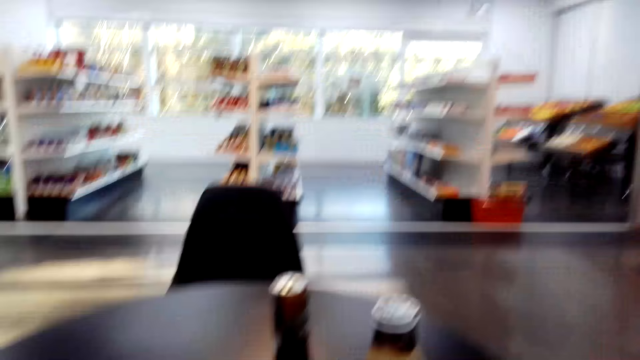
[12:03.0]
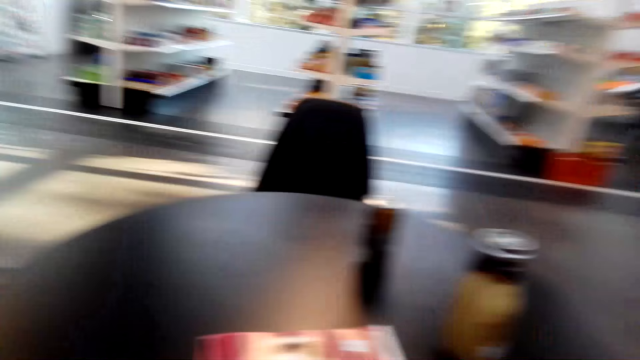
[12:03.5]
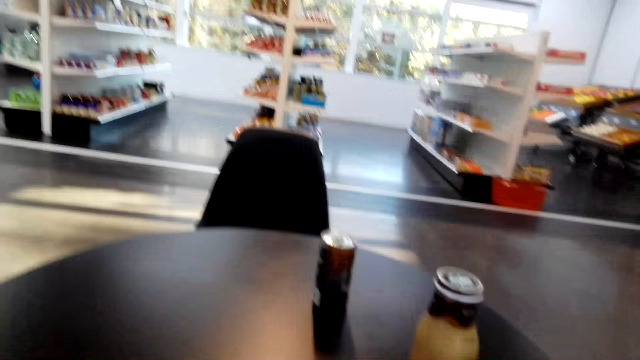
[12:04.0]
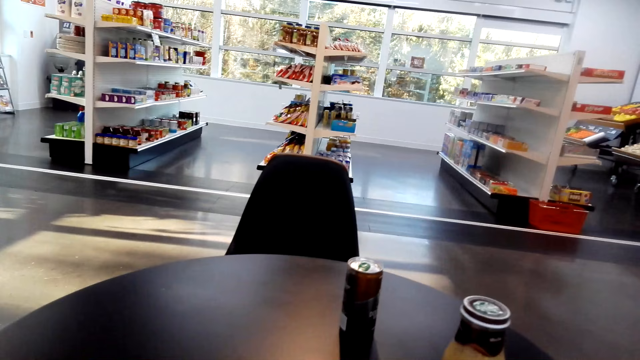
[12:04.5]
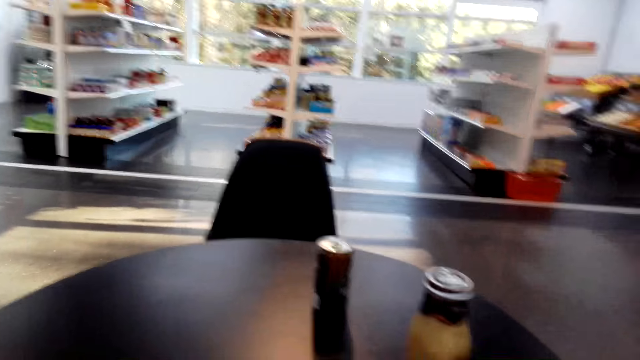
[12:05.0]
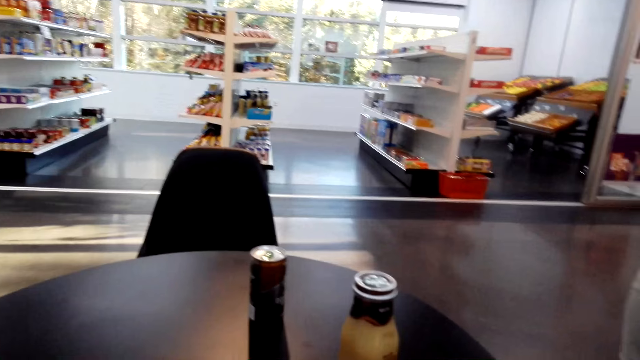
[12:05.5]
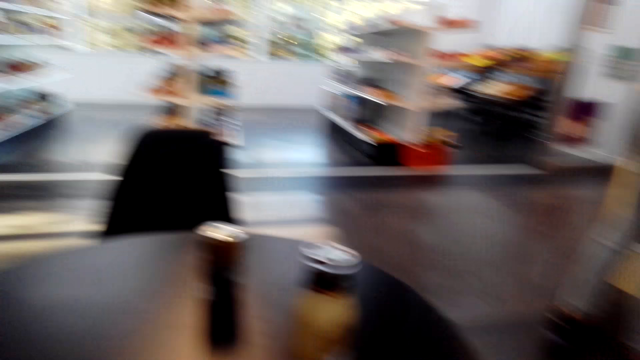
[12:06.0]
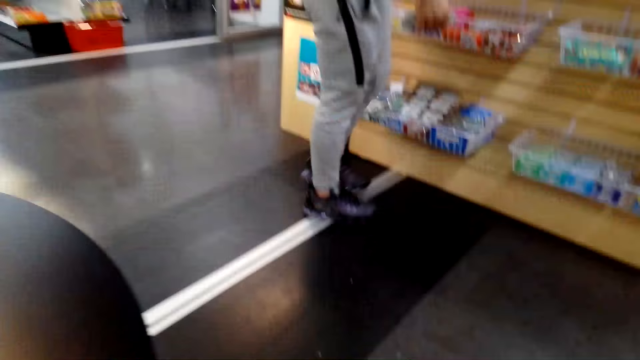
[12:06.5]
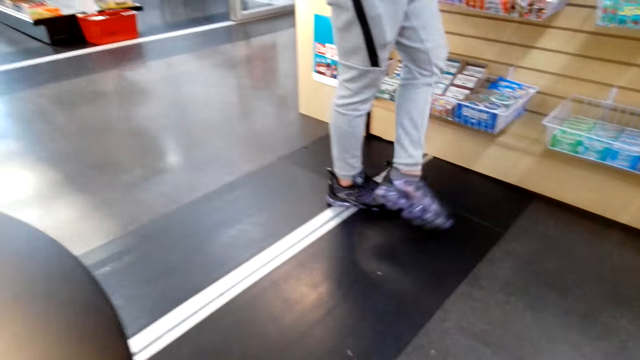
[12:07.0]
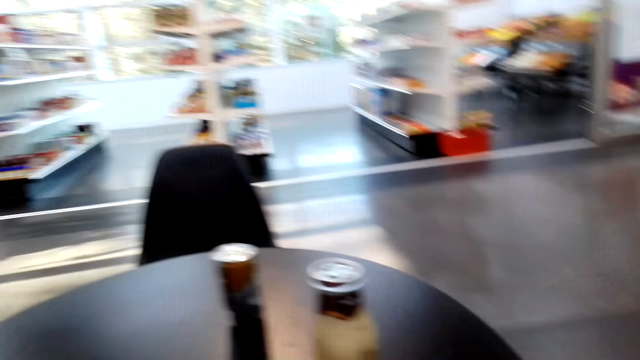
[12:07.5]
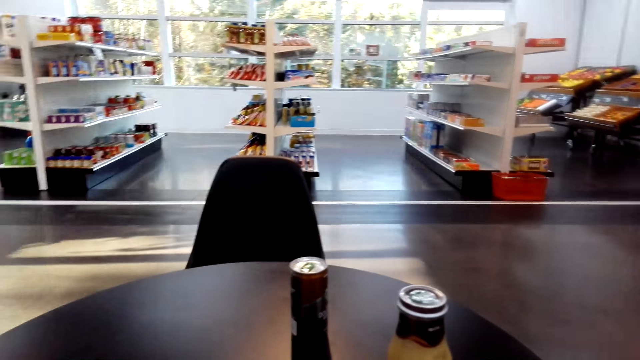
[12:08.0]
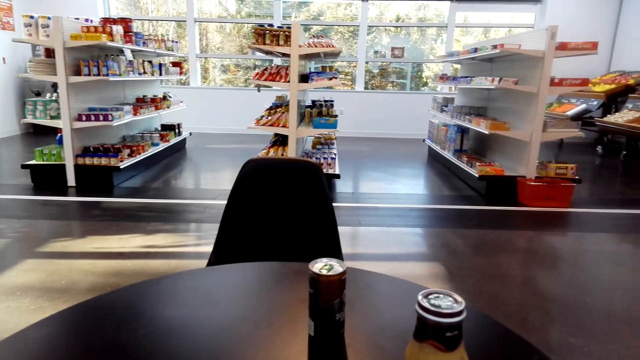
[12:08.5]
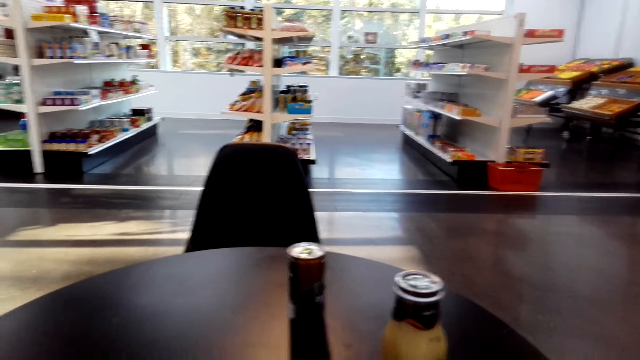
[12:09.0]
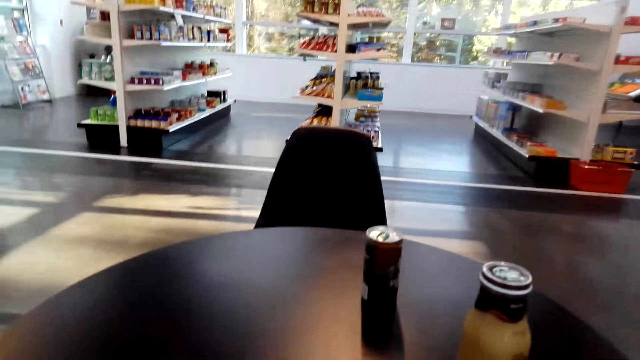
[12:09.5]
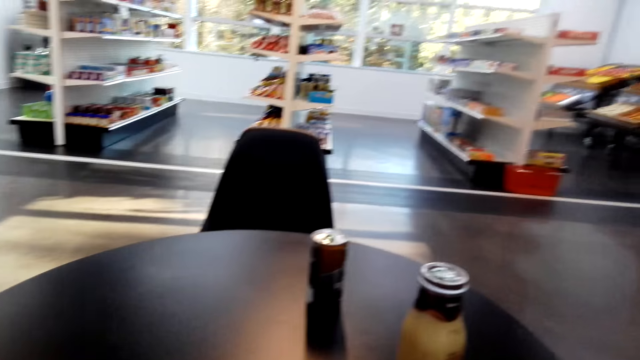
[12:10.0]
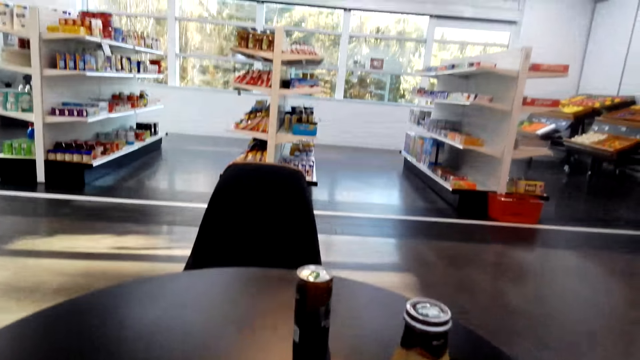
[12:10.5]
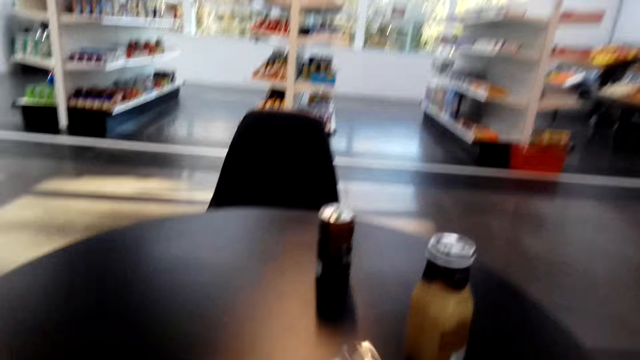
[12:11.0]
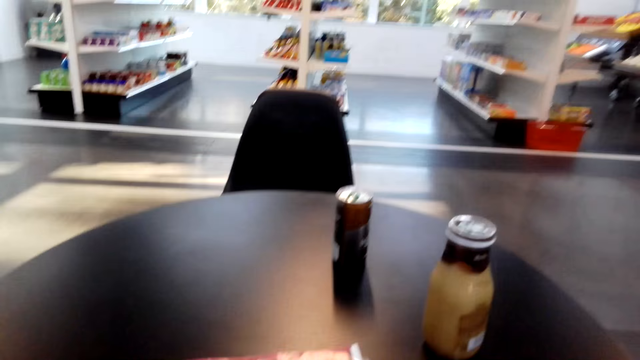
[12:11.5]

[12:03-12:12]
The camera wearer checks in the shopping bag. They look around the table.

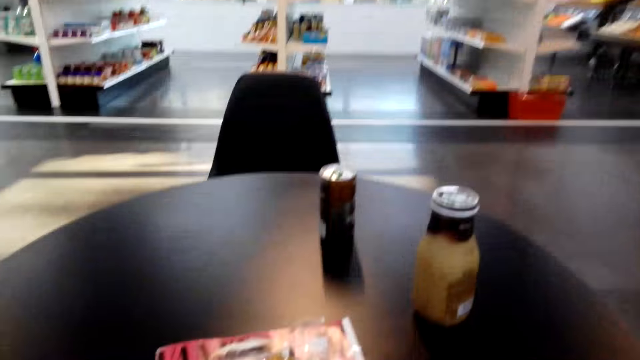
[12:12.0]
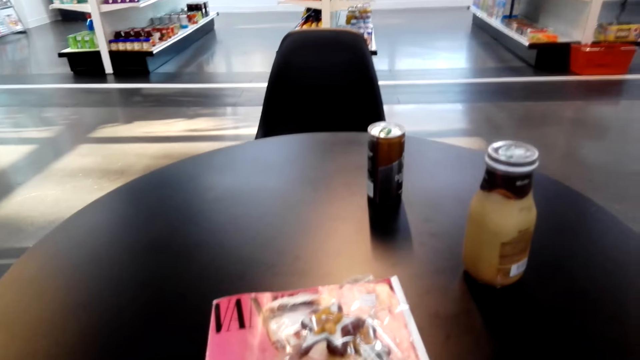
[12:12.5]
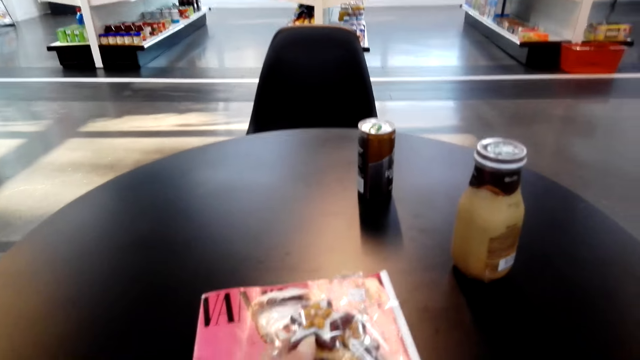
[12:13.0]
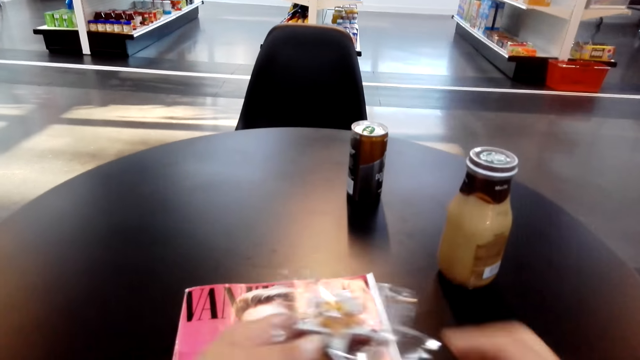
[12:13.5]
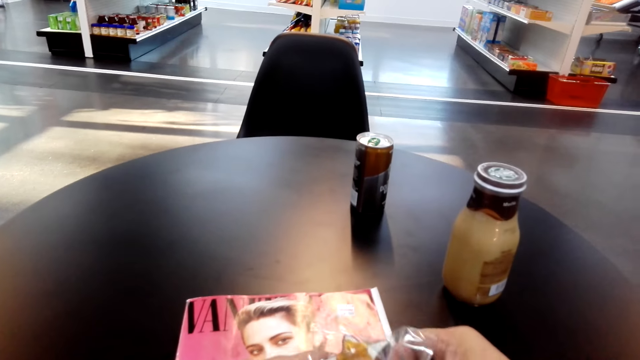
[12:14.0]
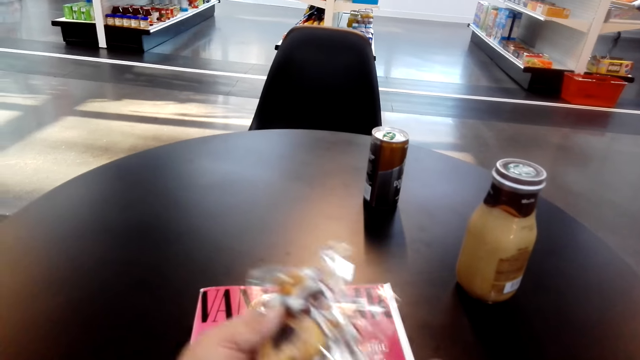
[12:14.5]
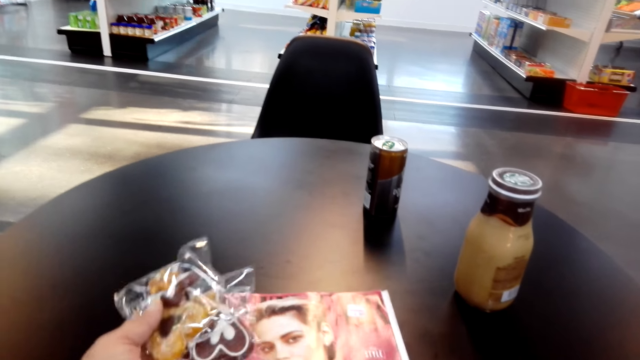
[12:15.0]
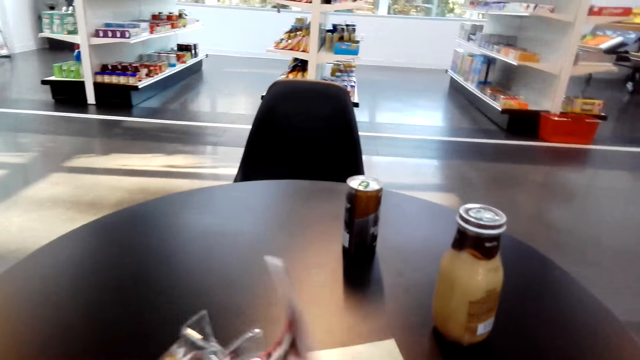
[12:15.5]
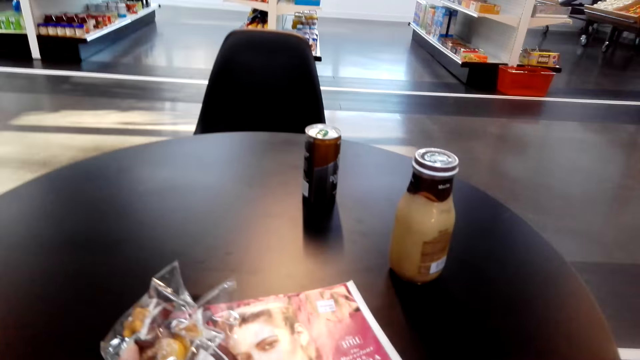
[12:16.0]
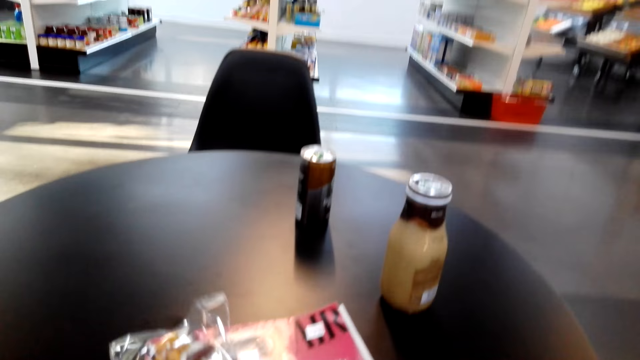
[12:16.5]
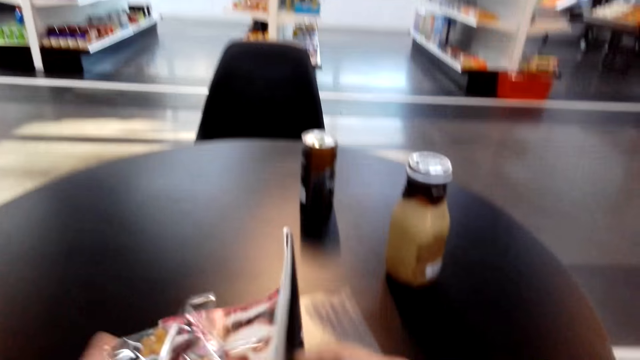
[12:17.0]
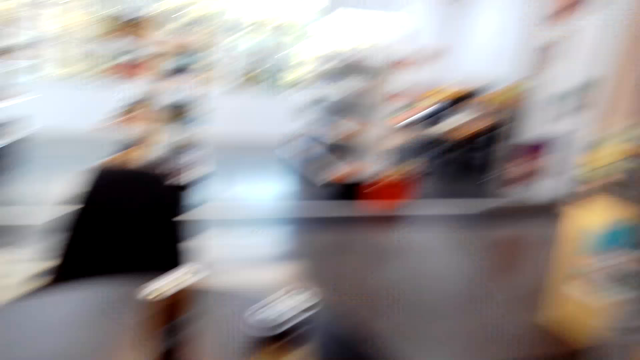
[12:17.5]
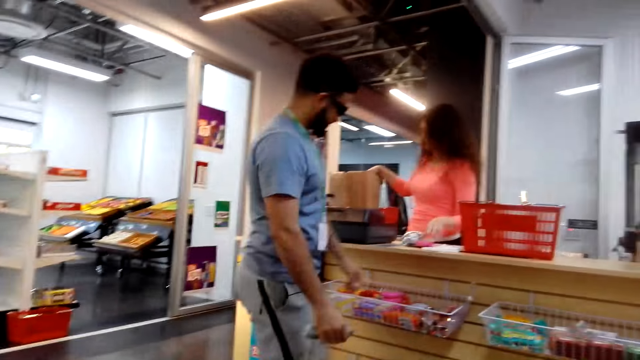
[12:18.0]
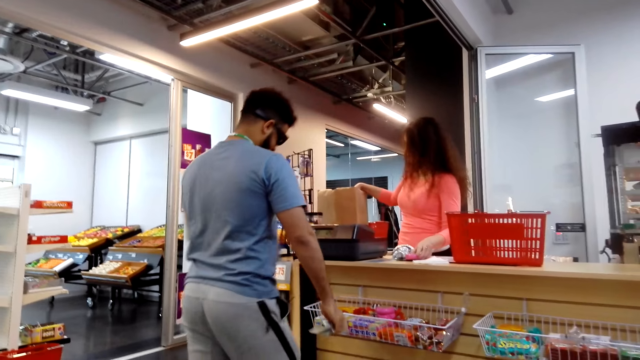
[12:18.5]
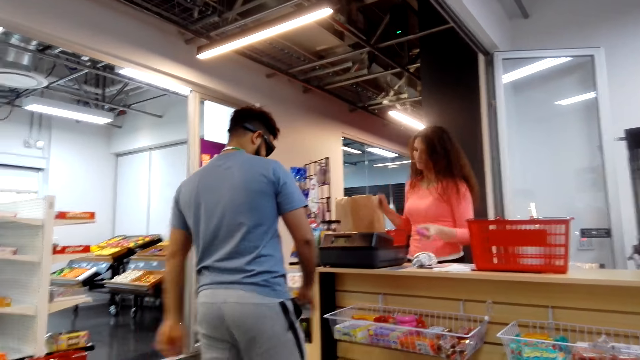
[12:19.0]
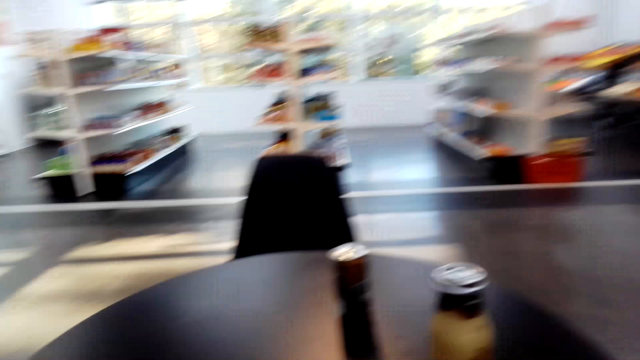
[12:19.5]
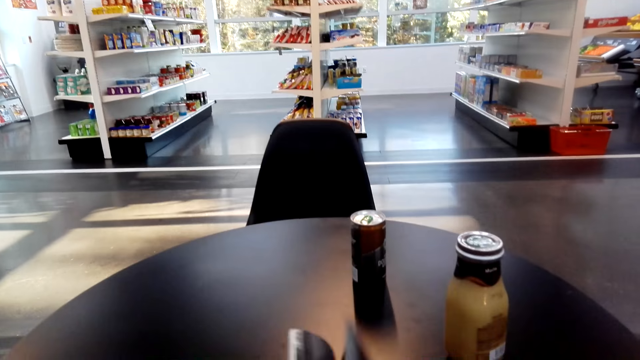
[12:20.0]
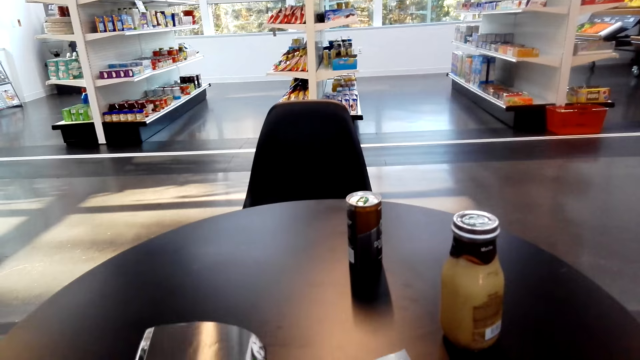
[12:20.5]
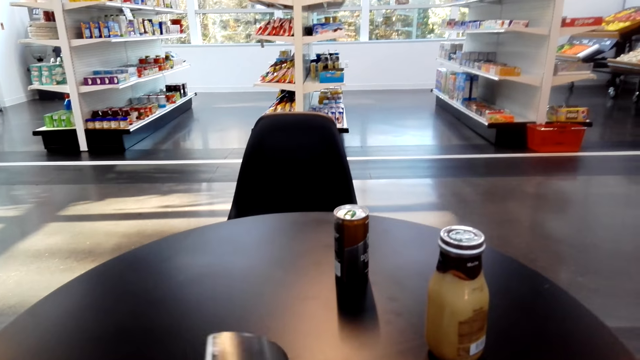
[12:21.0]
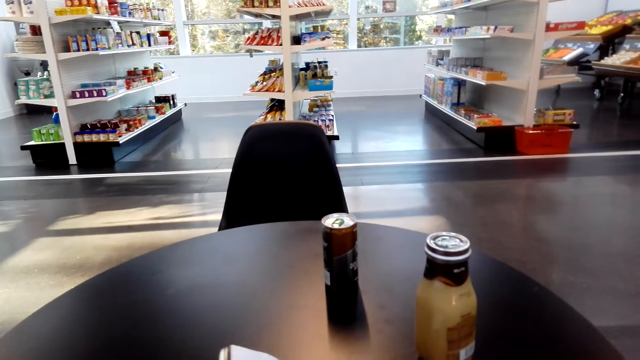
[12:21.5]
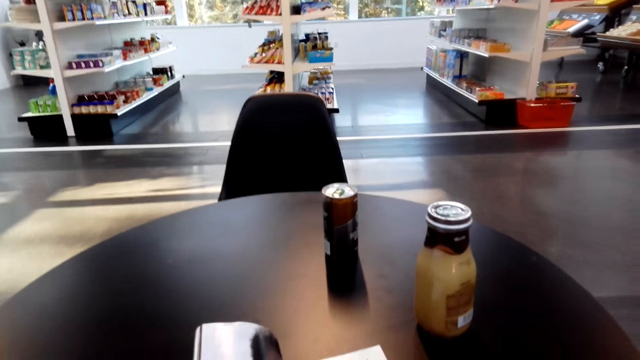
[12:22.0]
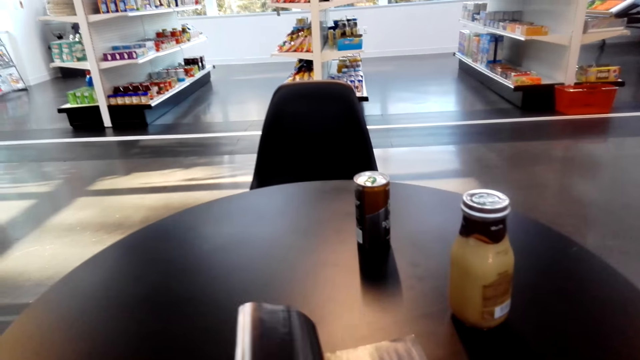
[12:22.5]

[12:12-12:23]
The camera wearer places a book on the table. They hold chocolate. They open the book. They look around the shop. They open pages in the book.
